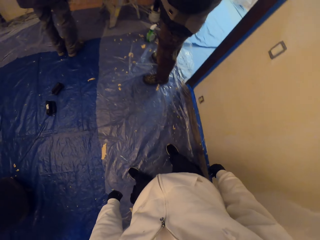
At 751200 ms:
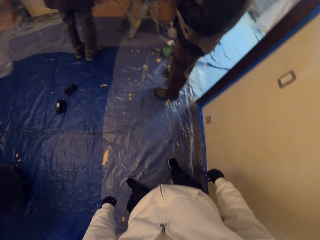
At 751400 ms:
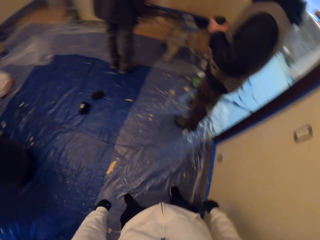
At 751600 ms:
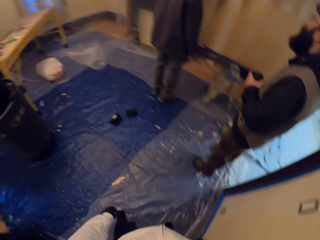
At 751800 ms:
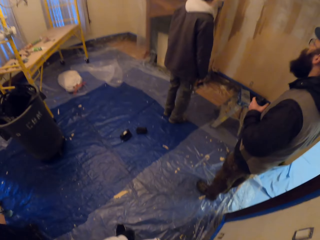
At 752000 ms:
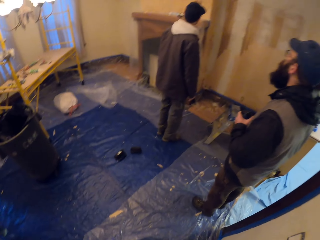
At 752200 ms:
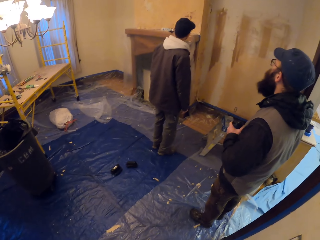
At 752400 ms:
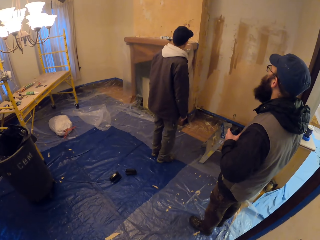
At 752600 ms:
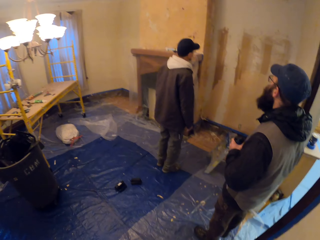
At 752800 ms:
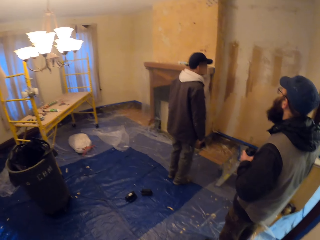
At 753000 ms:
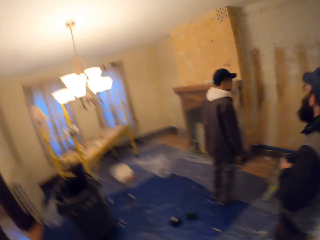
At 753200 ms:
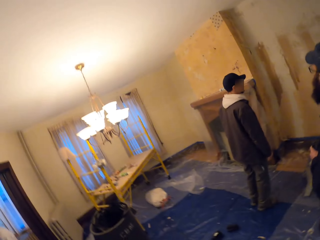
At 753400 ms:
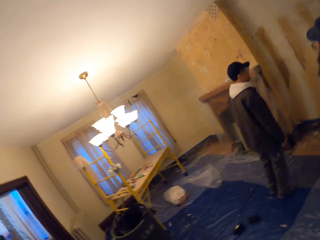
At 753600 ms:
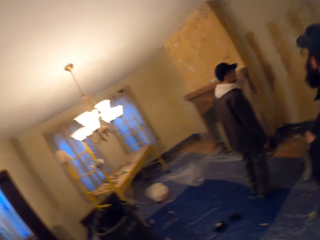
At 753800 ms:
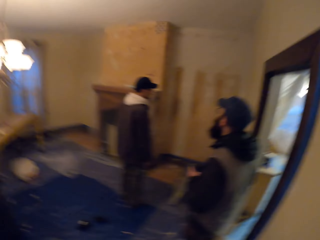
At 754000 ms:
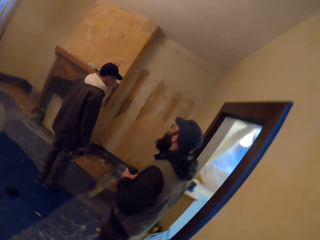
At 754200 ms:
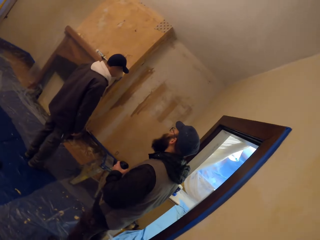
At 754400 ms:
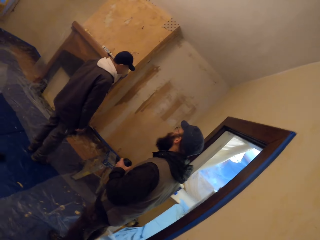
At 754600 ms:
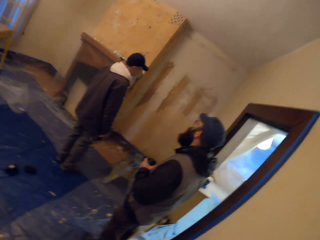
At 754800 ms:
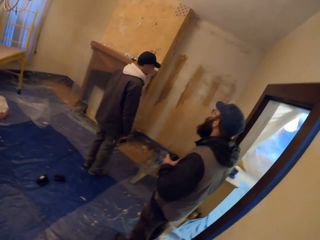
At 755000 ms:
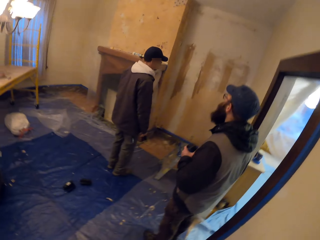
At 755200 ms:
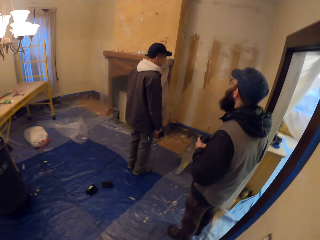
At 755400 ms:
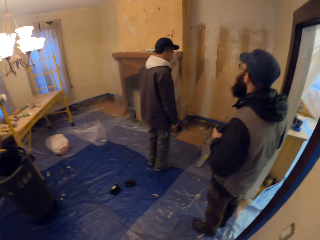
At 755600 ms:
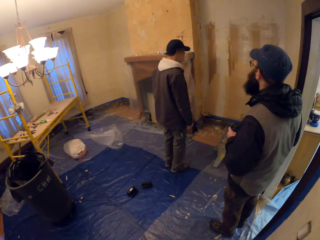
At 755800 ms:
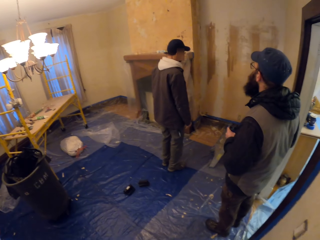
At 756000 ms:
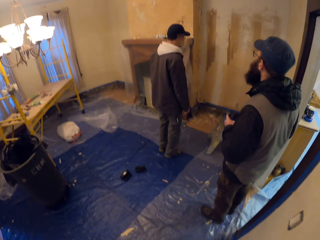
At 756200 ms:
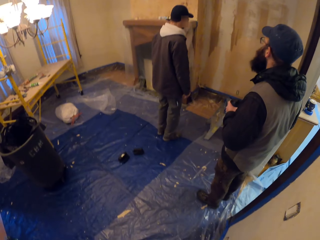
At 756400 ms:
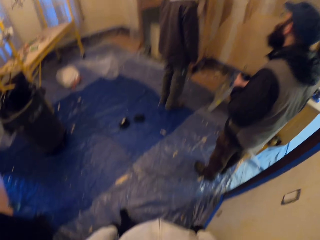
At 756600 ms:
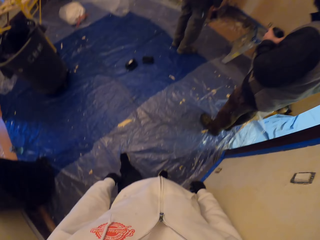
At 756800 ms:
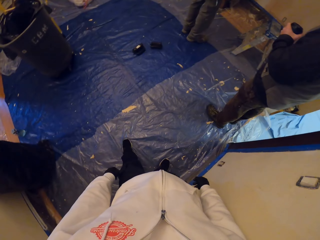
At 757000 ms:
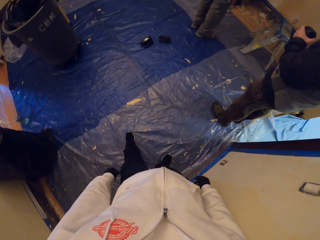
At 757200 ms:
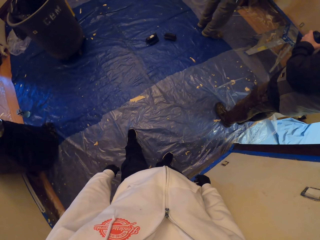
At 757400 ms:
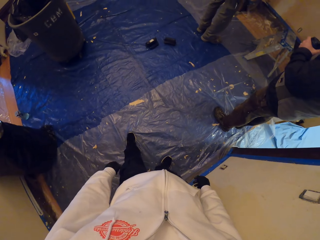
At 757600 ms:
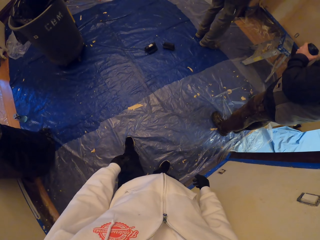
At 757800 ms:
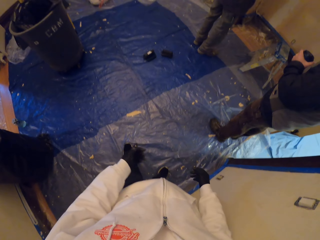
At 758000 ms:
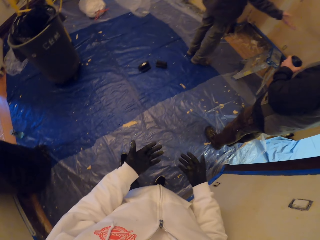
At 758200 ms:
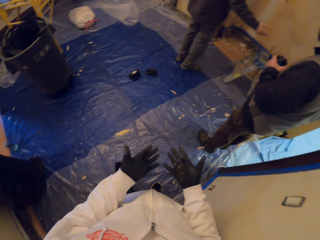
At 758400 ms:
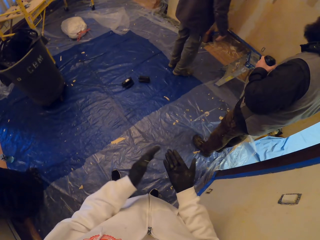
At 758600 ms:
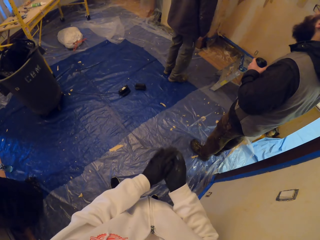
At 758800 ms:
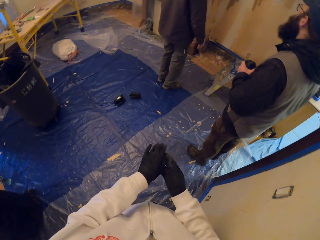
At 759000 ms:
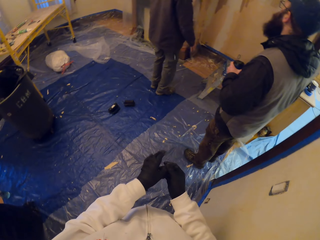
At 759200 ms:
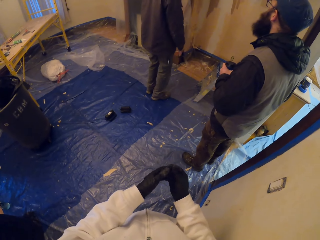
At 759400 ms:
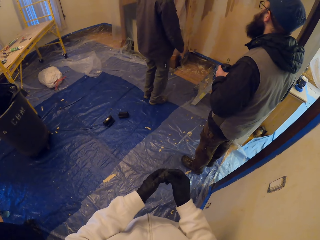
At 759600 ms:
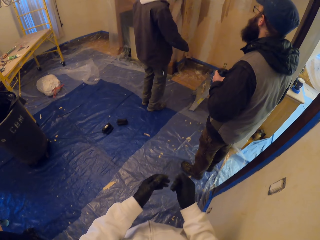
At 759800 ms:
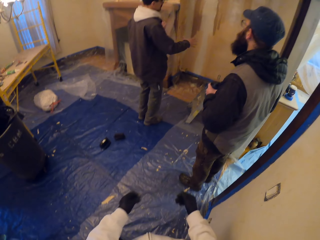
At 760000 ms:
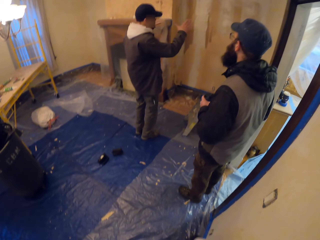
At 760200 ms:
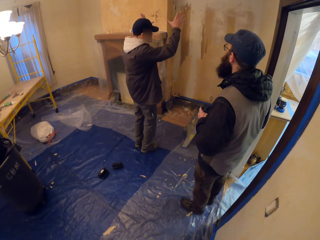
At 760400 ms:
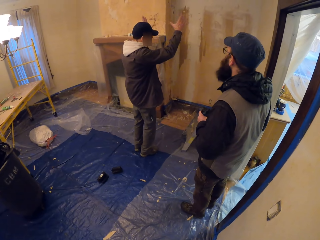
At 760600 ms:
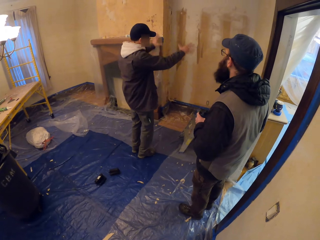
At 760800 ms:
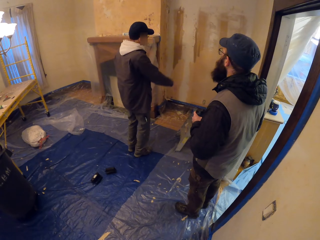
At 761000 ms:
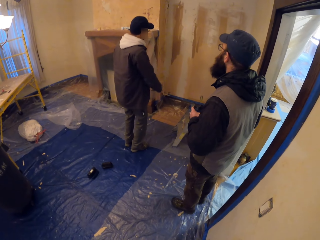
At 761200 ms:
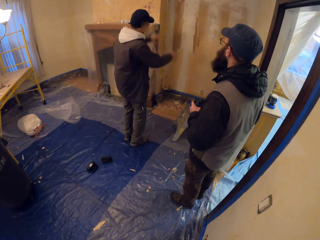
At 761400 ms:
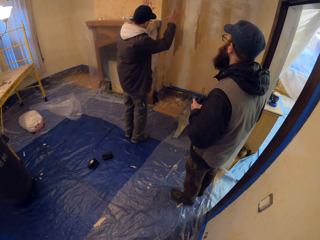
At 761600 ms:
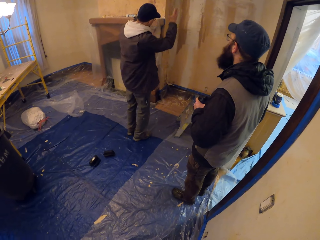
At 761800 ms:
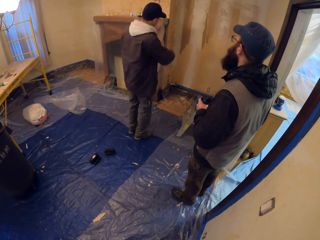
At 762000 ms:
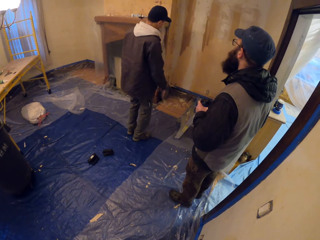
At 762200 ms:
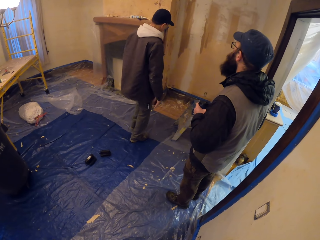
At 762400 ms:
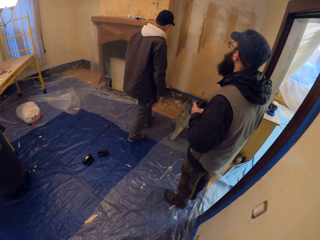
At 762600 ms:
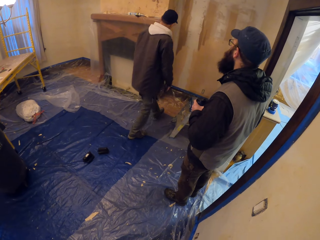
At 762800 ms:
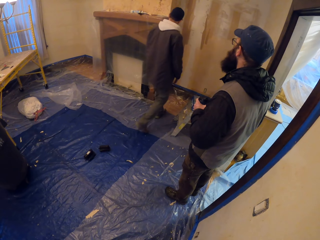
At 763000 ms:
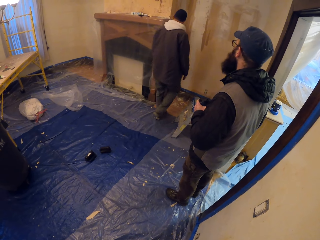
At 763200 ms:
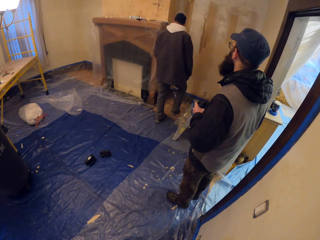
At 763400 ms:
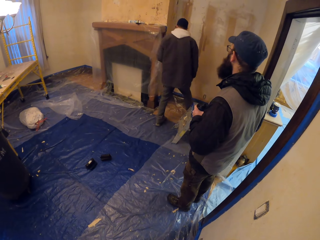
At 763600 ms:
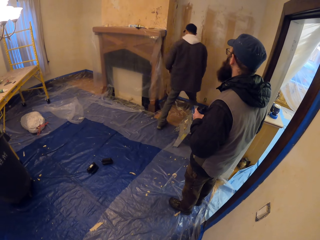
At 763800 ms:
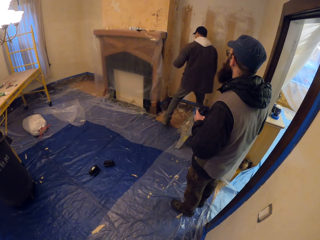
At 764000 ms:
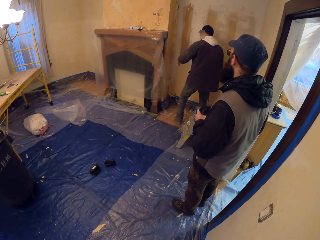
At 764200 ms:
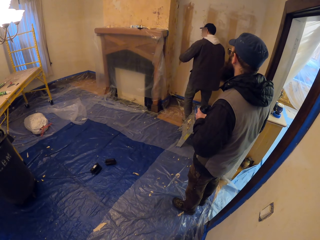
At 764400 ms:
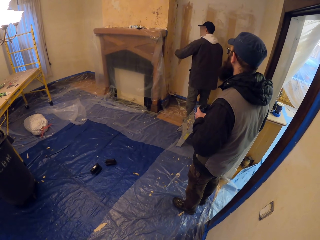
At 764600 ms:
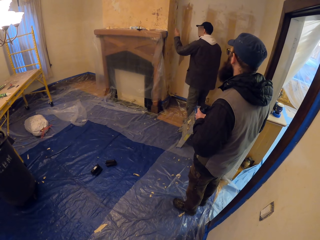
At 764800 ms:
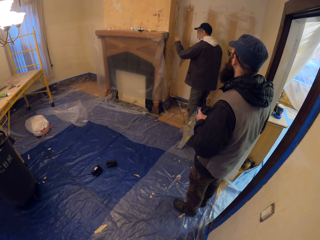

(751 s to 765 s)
The camera wearer looks around. He rubs his hands. A person lifts his hands.

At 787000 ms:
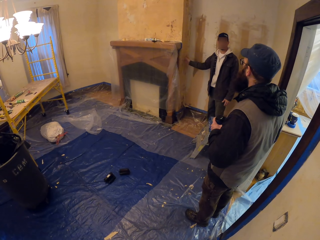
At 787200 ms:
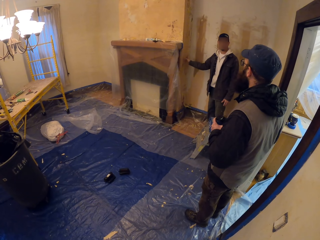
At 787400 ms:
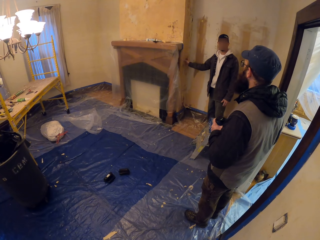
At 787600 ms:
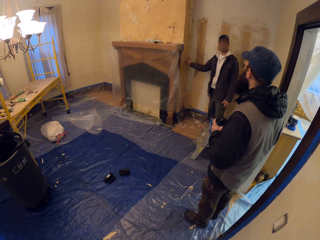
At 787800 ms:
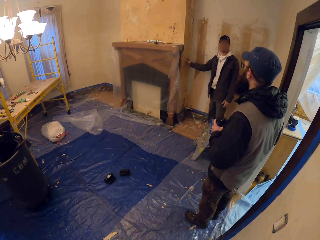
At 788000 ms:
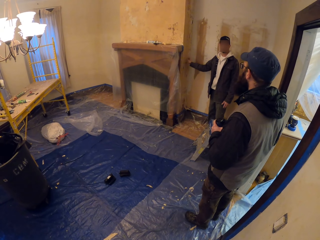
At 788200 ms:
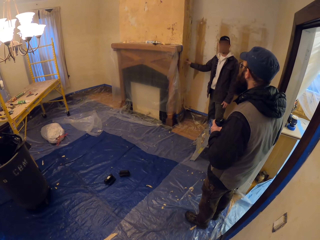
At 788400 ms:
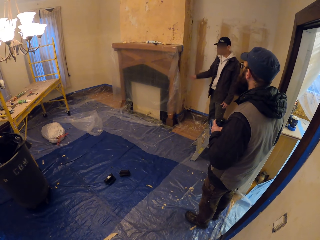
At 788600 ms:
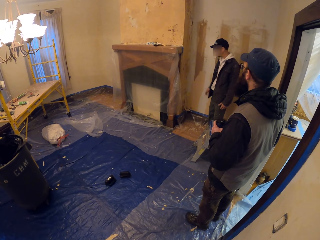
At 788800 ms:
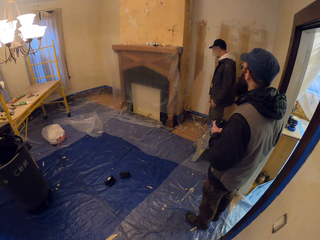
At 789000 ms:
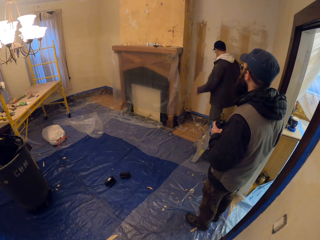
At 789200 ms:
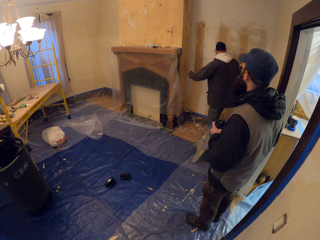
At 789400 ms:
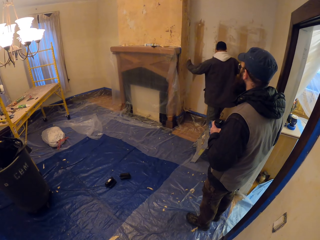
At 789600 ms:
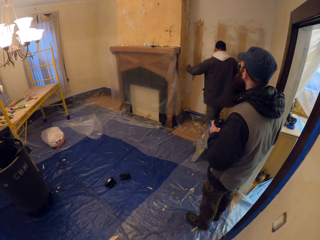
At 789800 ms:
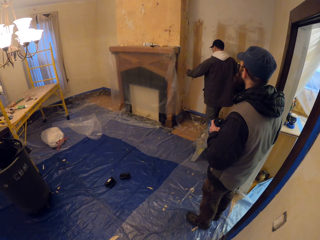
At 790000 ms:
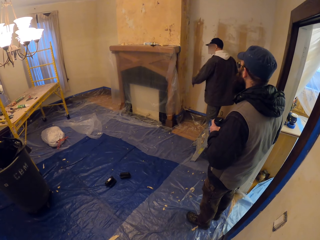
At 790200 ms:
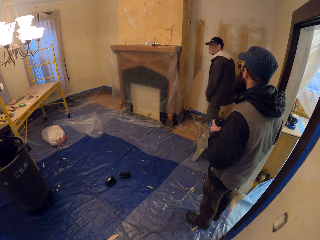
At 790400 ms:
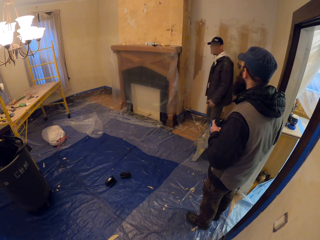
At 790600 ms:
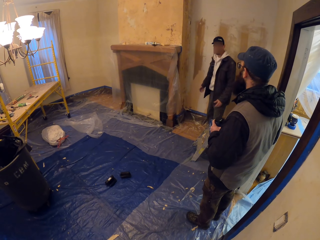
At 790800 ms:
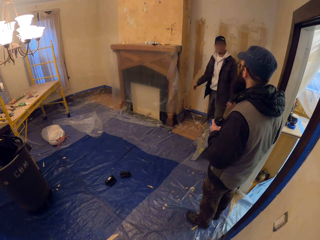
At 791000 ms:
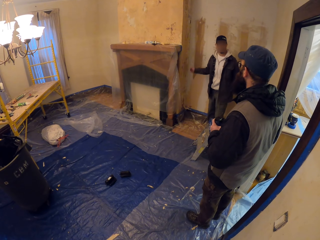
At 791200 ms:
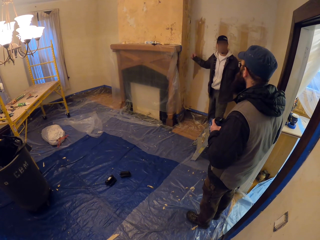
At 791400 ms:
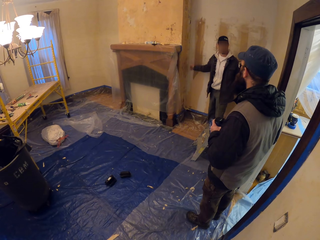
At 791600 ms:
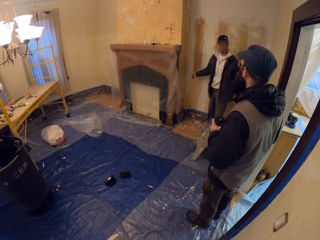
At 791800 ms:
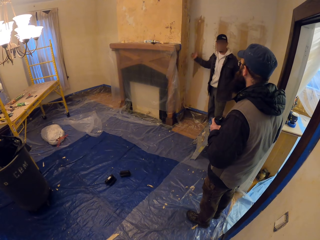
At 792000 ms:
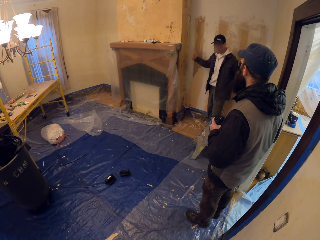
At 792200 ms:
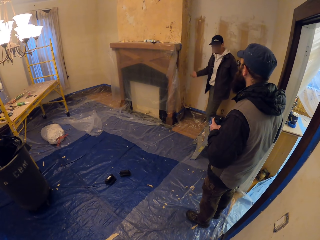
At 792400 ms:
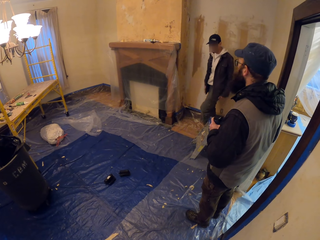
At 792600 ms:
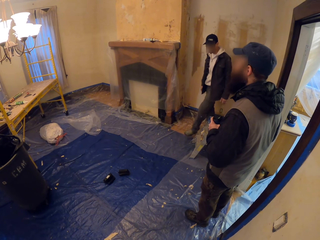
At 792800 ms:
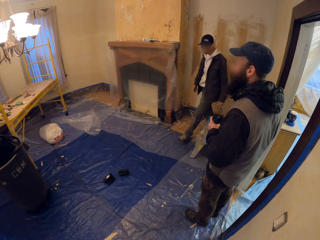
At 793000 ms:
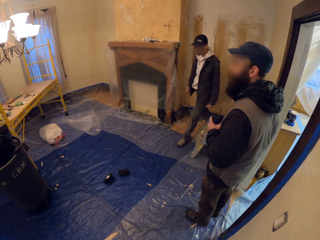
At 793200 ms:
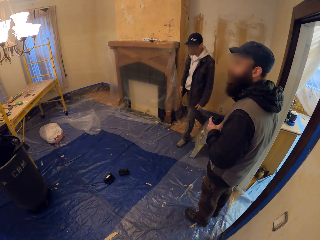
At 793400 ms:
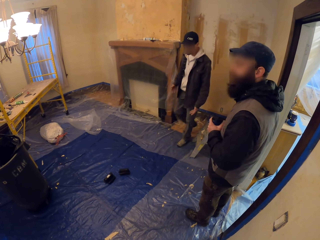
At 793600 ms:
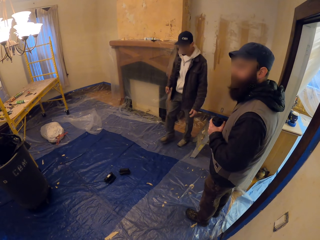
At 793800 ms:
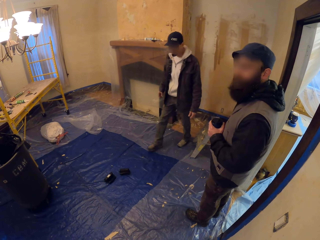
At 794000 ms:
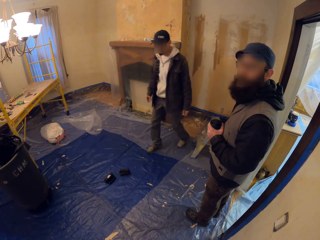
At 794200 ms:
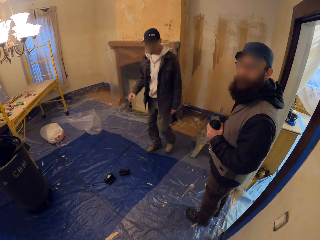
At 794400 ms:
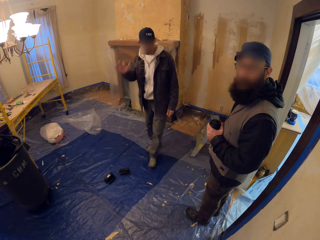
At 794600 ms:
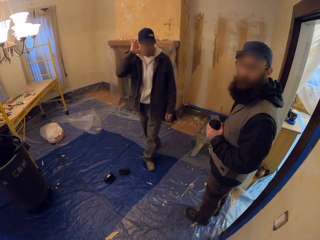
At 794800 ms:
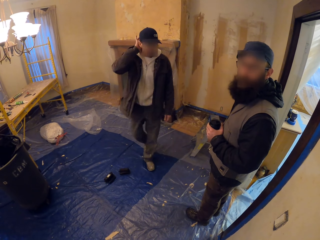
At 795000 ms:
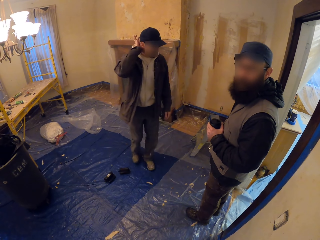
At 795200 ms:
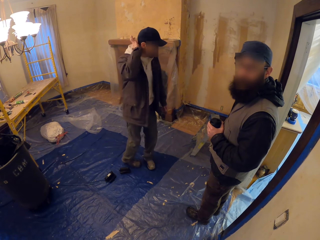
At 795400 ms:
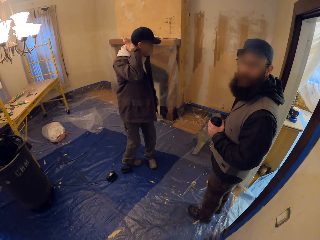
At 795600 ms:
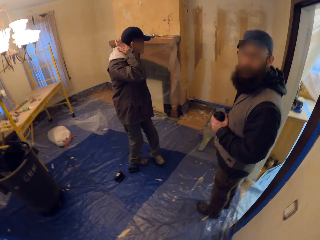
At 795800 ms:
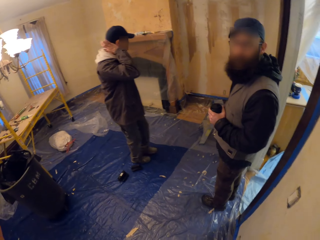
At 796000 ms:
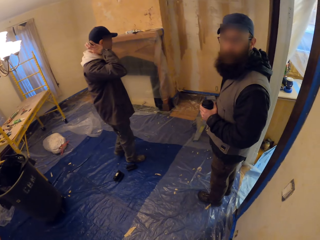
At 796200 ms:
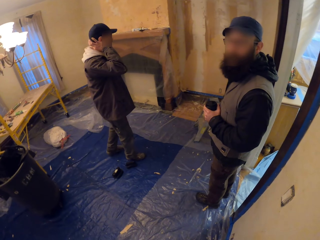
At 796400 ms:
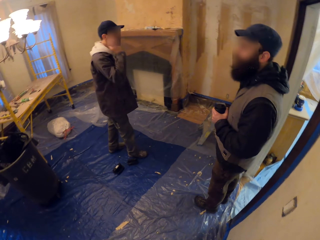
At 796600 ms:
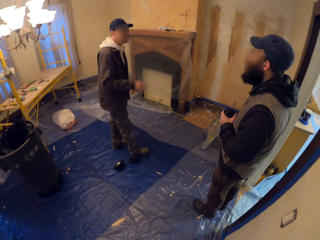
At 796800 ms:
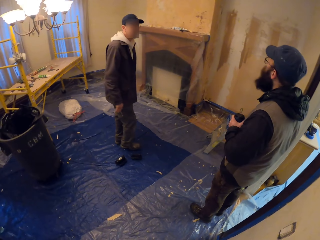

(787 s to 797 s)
A person turns around. The person walks in the room. The person touches his ear.
